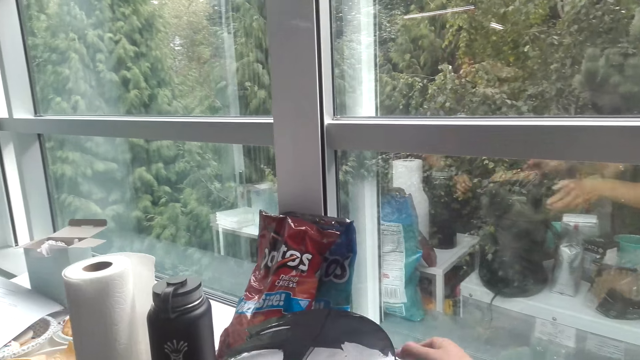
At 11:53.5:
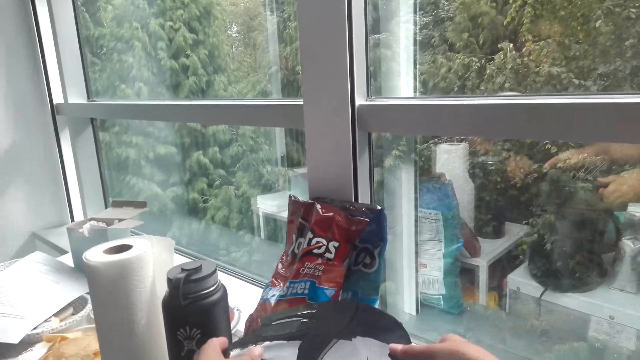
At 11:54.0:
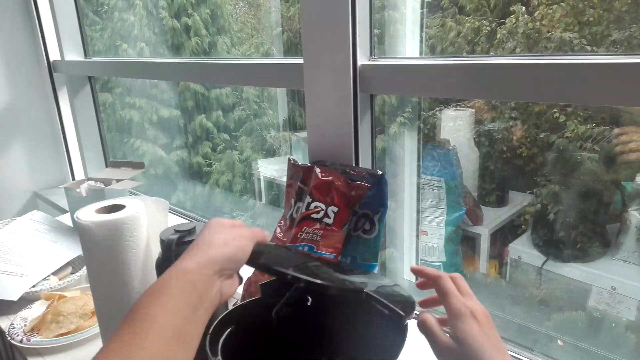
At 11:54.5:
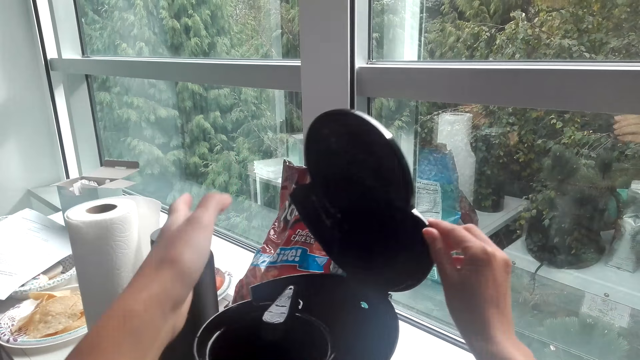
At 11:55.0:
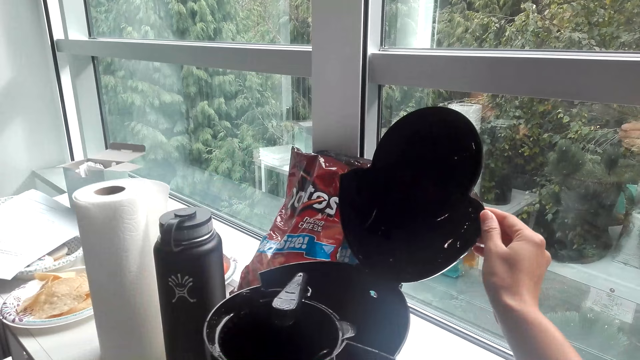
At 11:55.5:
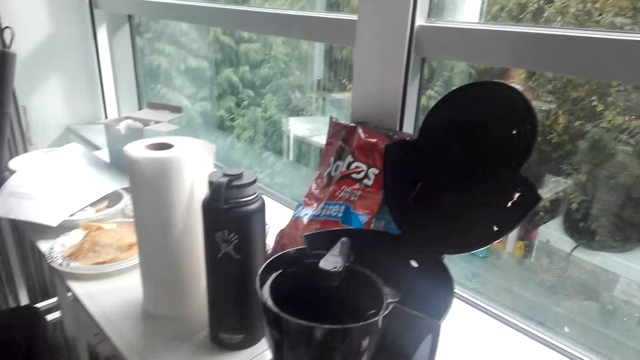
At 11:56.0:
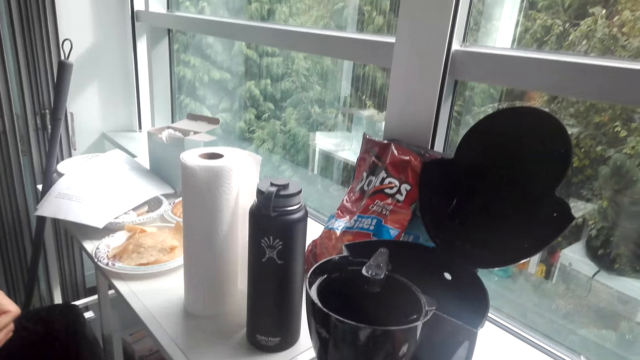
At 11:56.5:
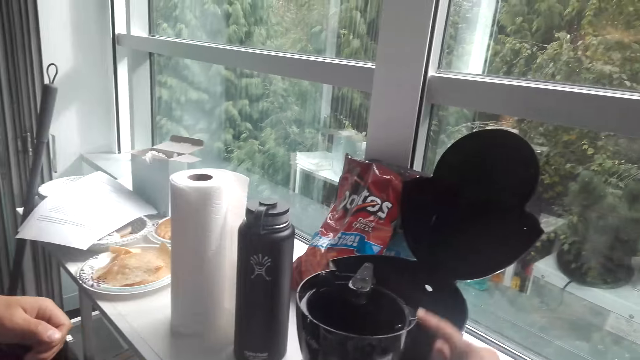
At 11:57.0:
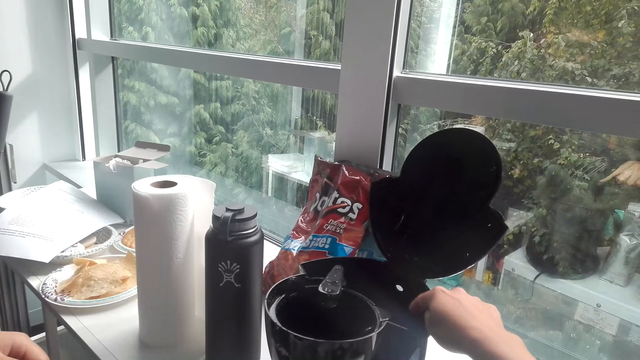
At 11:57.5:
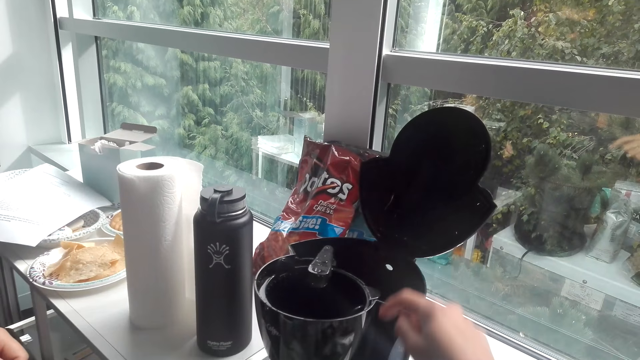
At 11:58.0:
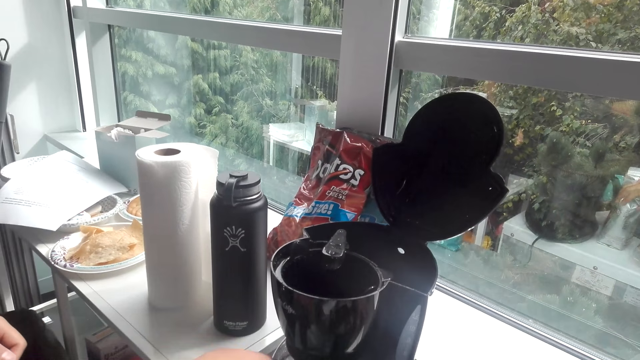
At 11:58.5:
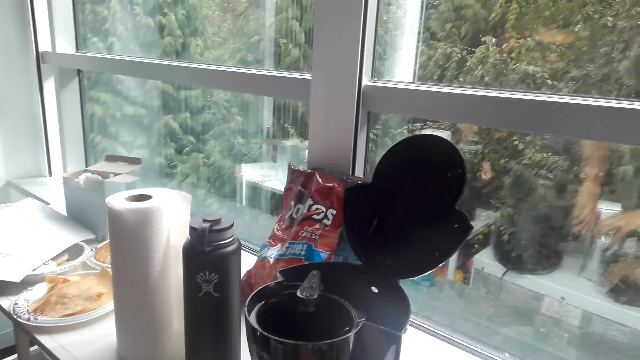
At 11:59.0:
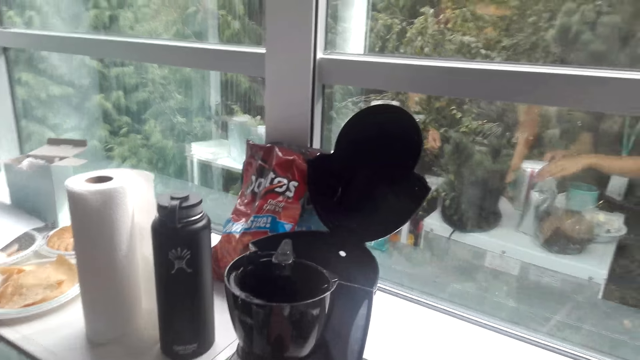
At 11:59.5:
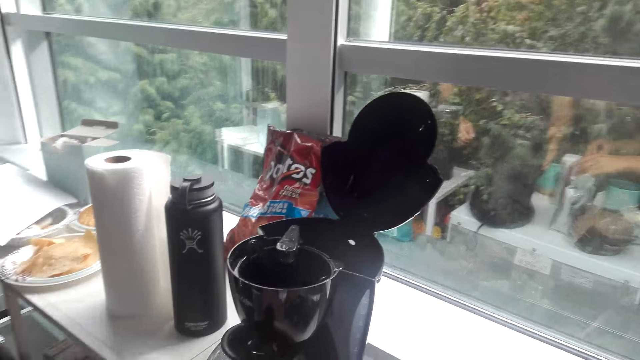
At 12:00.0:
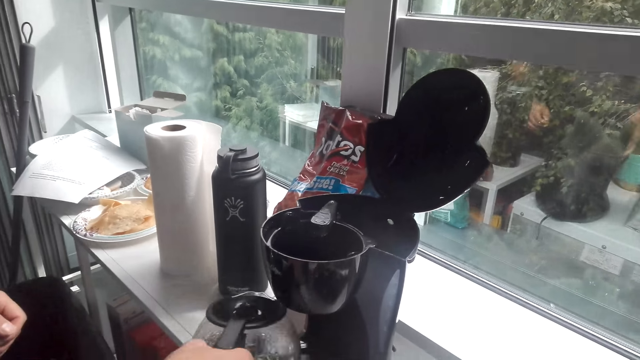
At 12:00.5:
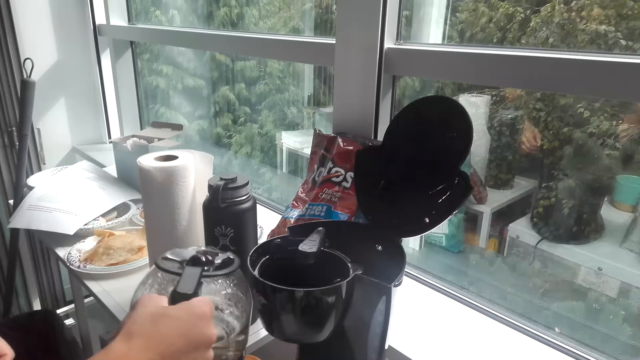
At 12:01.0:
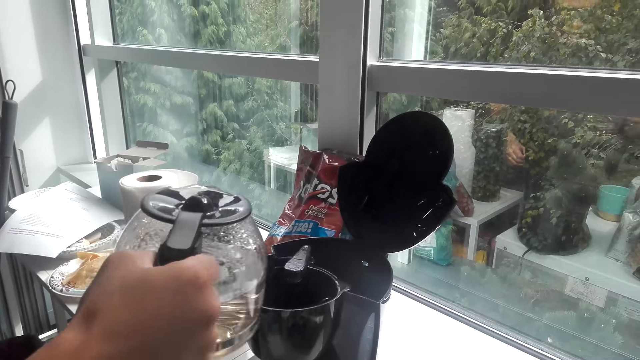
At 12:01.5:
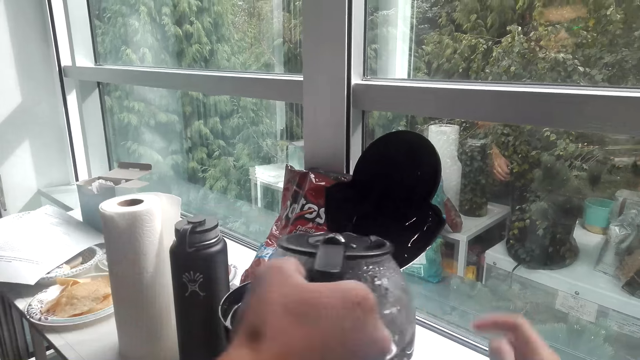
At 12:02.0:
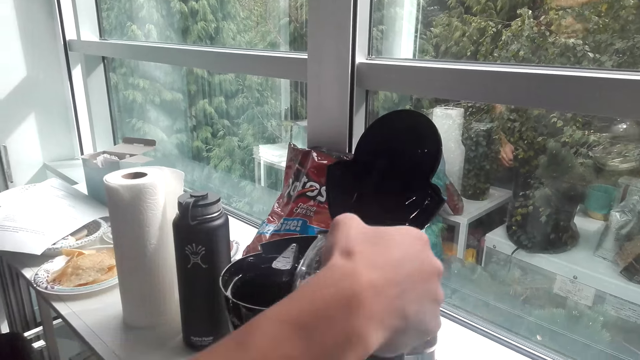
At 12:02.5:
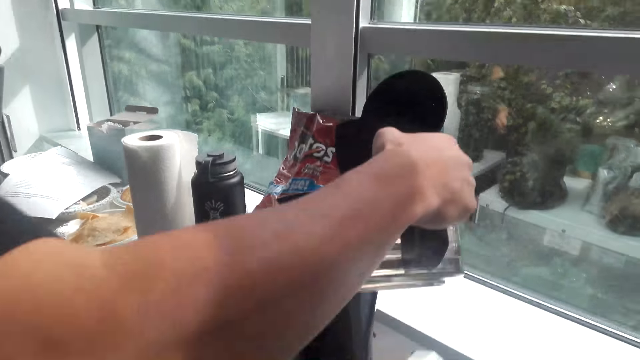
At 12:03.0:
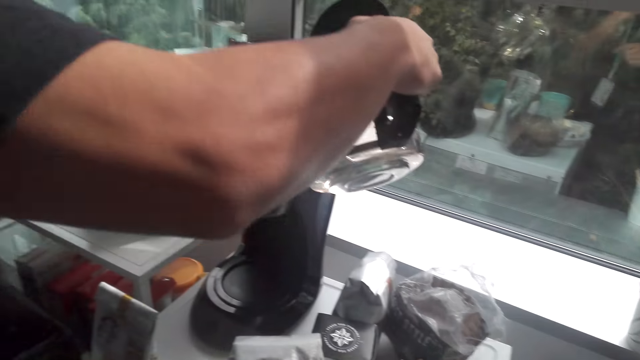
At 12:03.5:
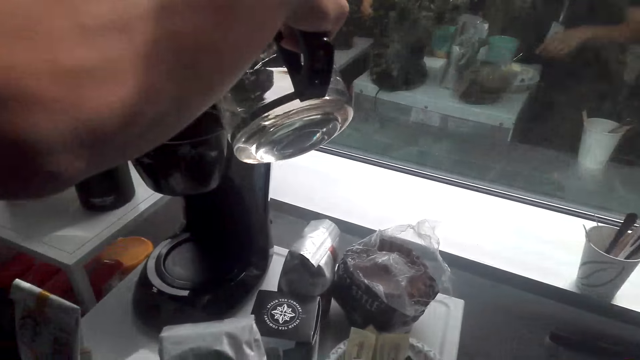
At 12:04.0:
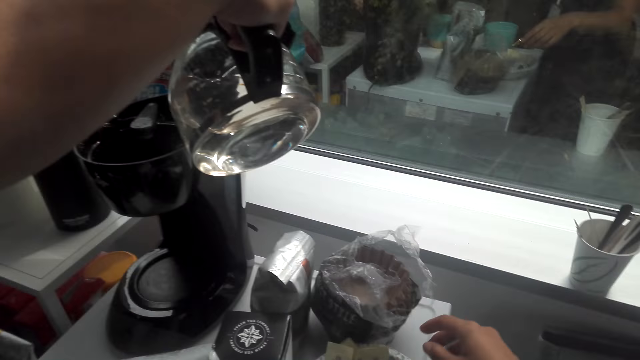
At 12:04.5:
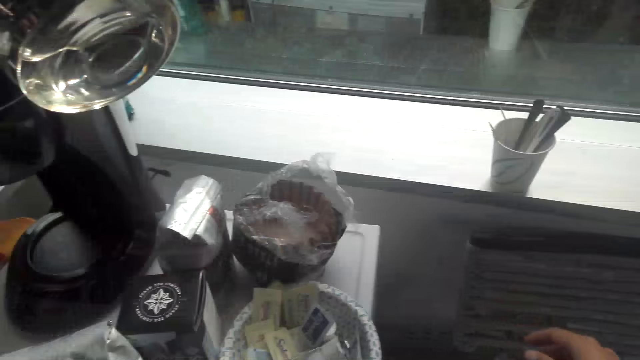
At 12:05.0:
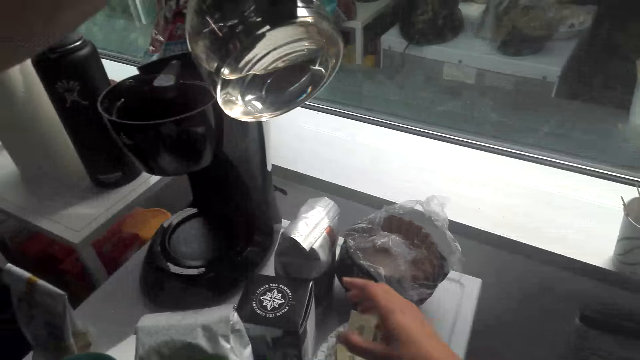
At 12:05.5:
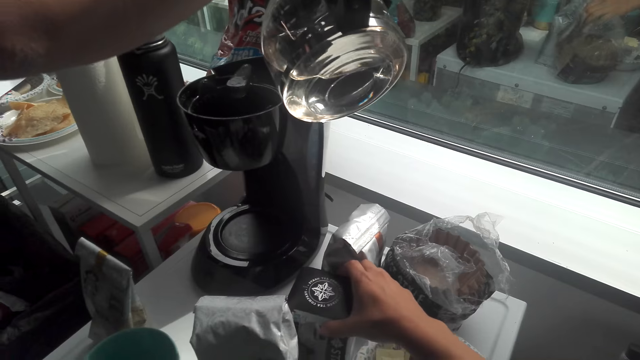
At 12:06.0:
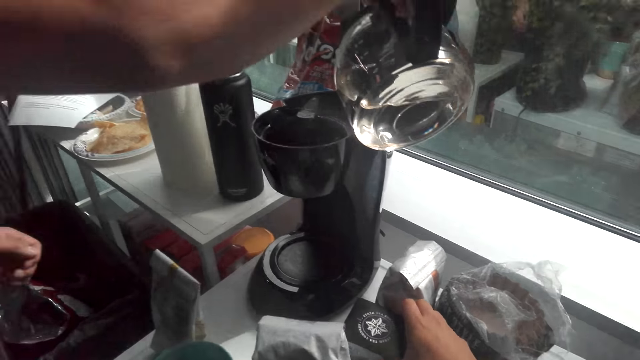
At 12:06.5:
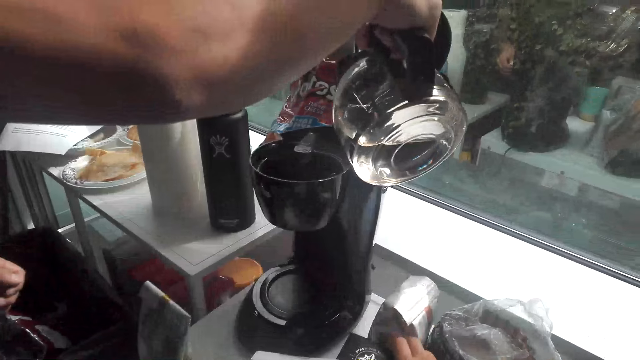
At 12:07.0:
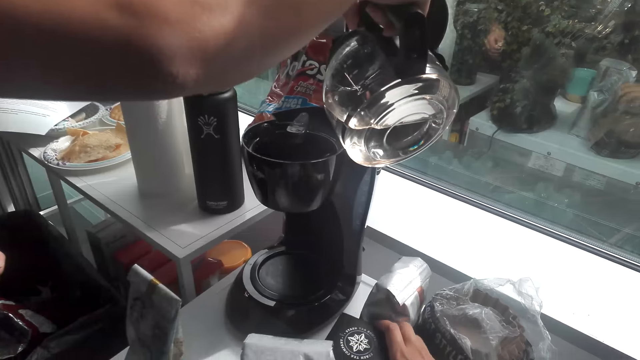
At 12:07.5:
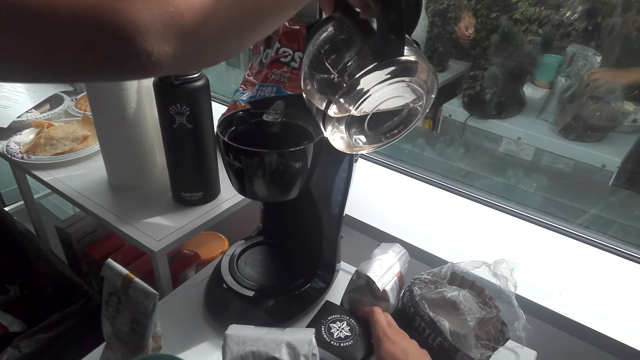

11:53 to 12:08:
The camera wearer opens a coffee maker lid. They point towards the coffee maker. A man lifts a water jug. The camera wearer points towards the coffee maker. The man pours water in the coffee maker. The camera wearer moves the box on the table. They move a hand to the packet of something. They adjust a packet on the fridge.

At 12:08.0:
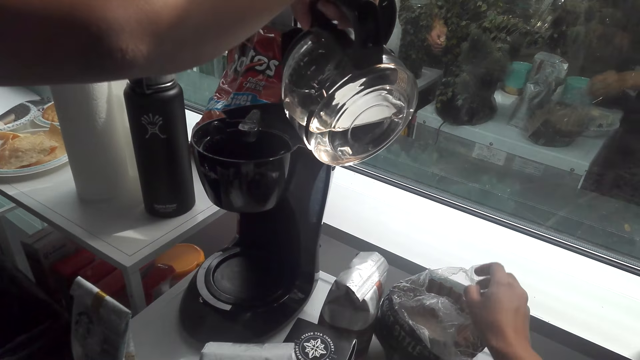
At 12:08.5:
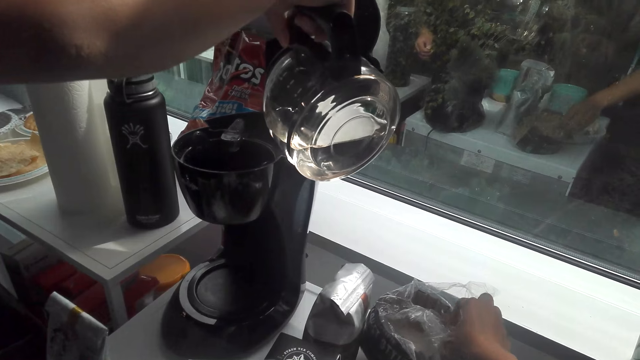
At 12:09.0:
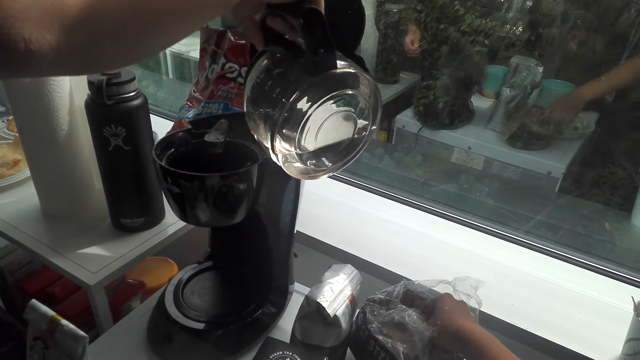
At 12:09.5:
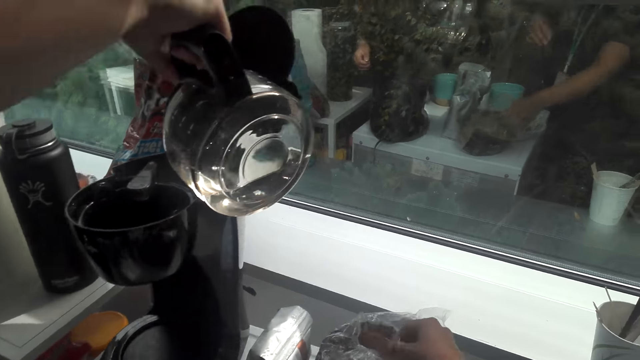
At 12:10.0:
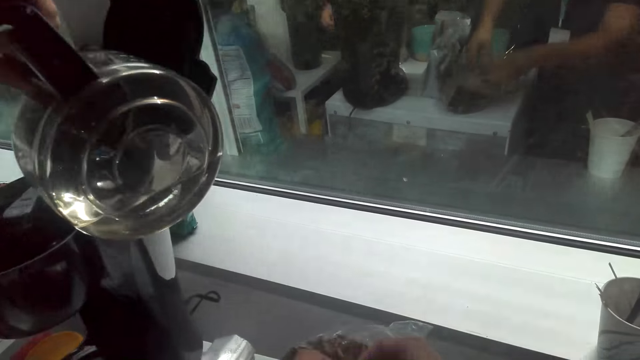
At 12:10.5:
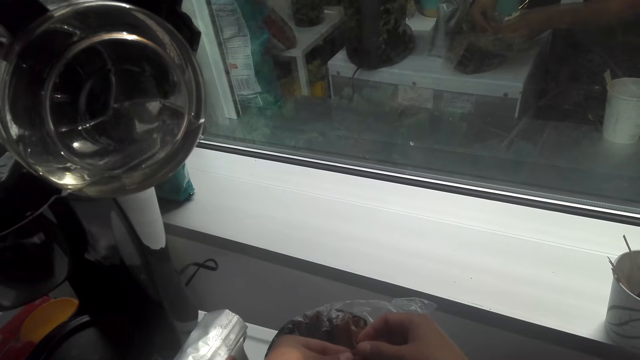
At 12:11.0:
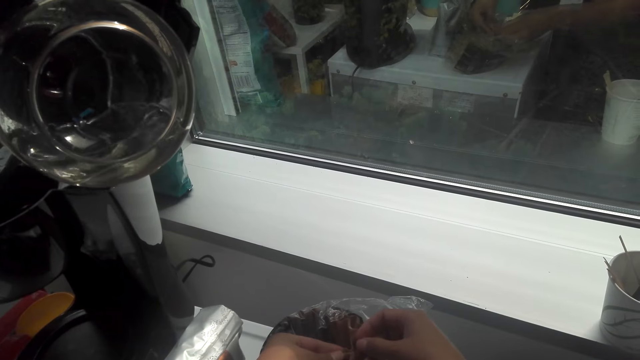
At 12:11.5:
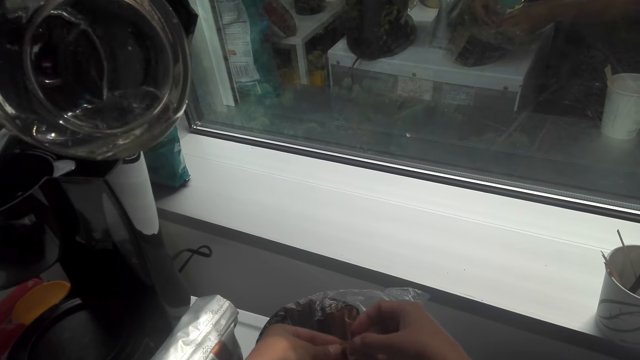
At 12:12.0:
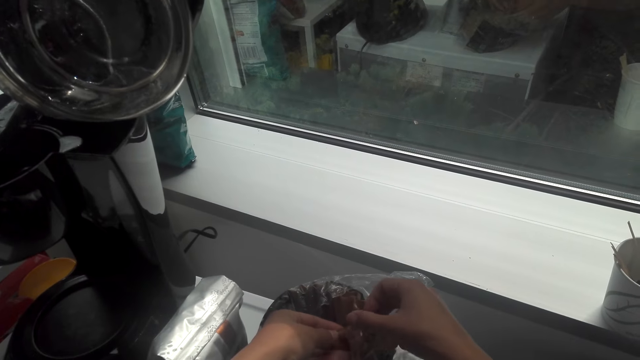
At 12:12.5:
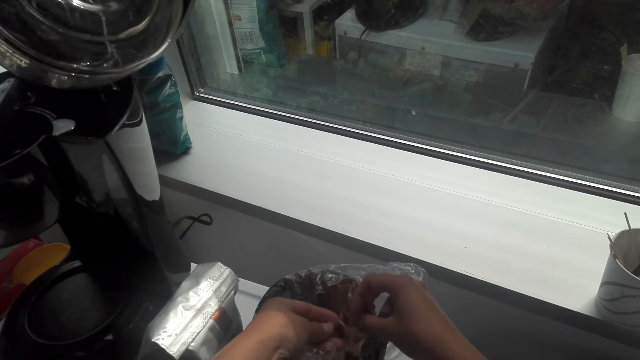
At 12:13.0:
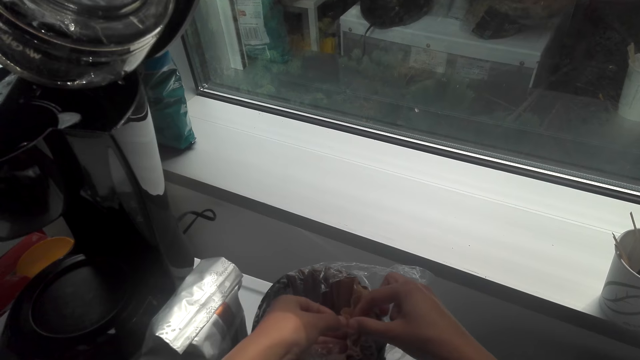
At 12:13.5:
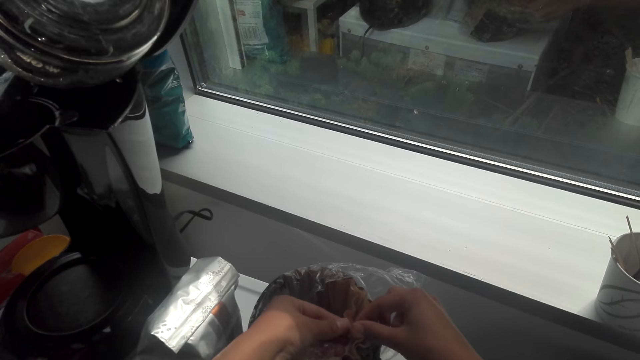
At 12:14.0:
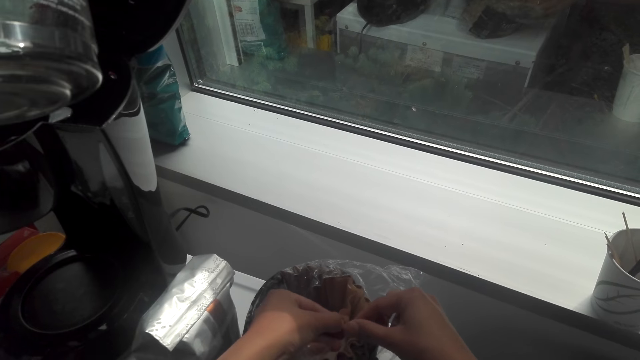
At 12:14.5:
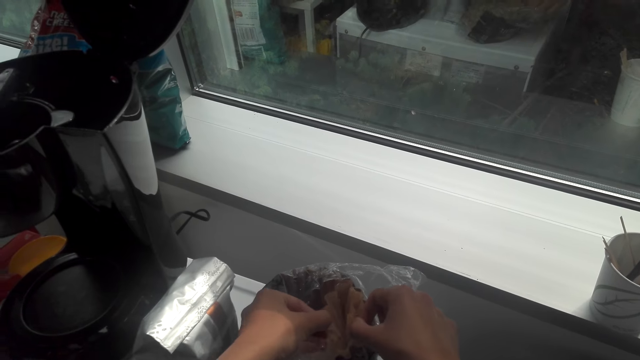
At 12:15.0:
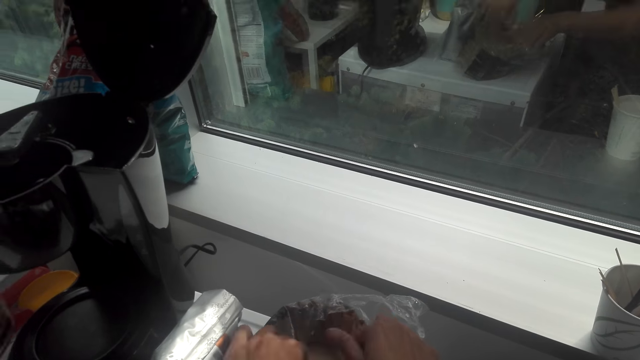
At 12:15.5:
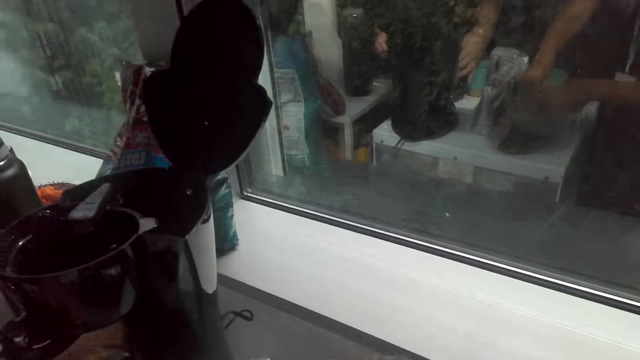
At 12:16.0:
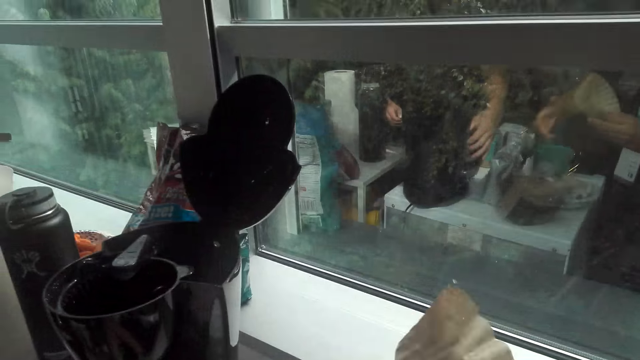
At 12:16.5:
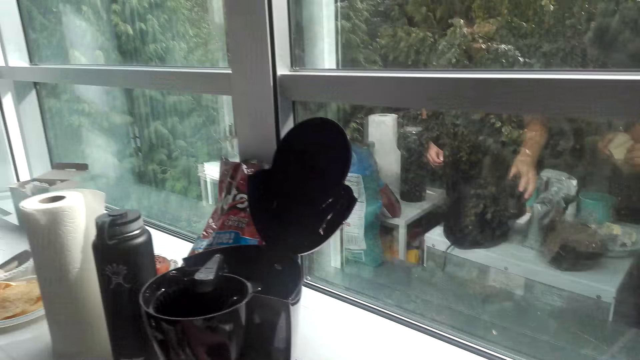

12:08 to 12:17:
The camera wearer opens the packet. They select a coffee paper sieve. A person puts the jar down. The camera wearer takes the packet of something.
